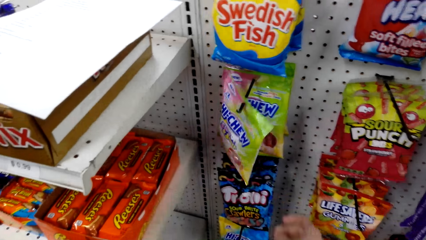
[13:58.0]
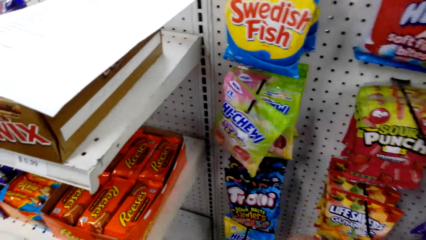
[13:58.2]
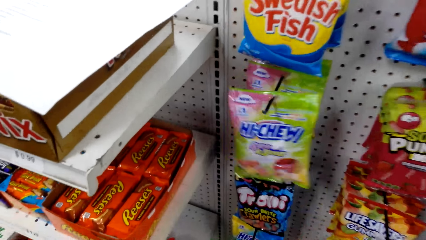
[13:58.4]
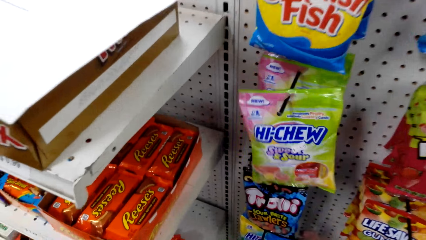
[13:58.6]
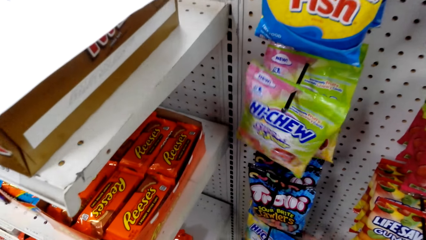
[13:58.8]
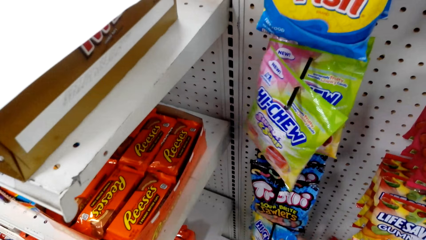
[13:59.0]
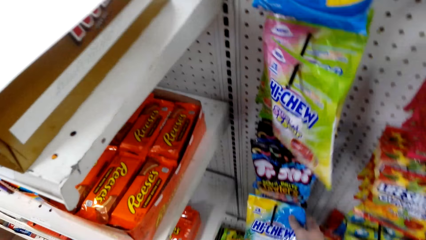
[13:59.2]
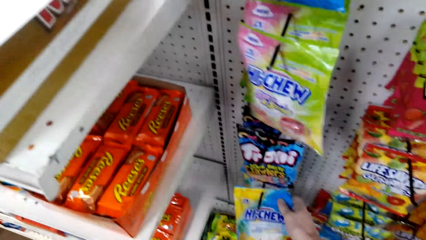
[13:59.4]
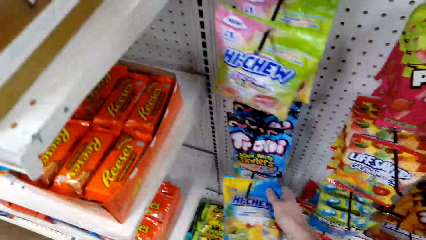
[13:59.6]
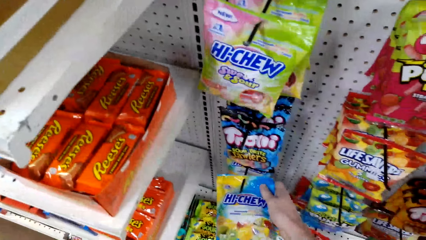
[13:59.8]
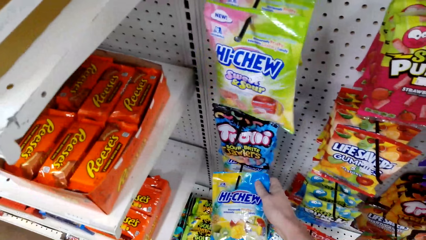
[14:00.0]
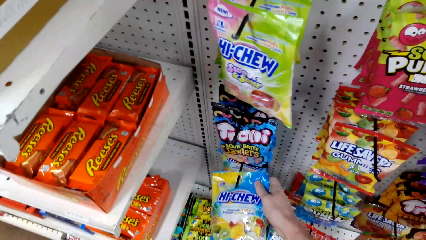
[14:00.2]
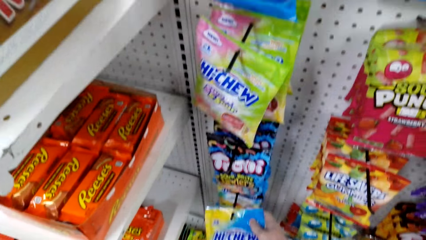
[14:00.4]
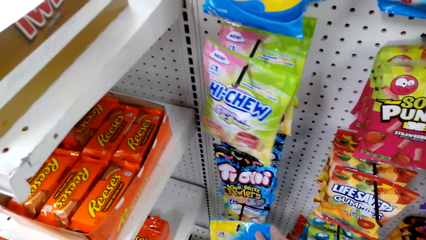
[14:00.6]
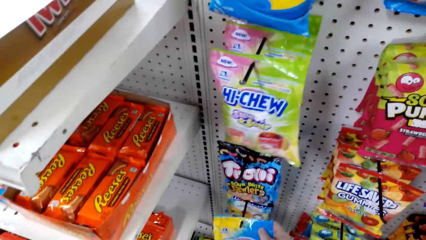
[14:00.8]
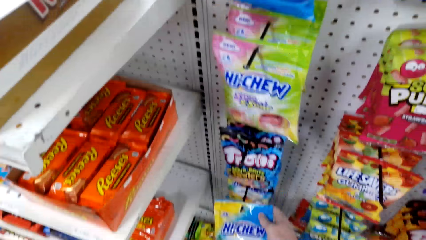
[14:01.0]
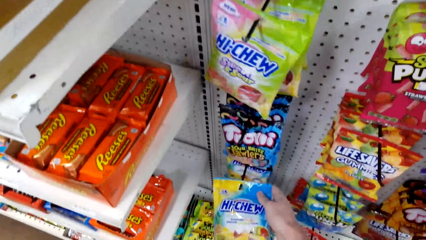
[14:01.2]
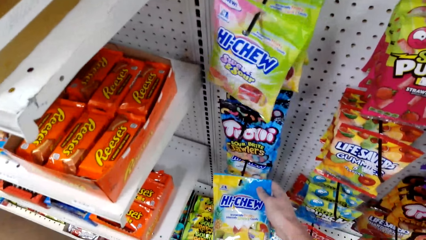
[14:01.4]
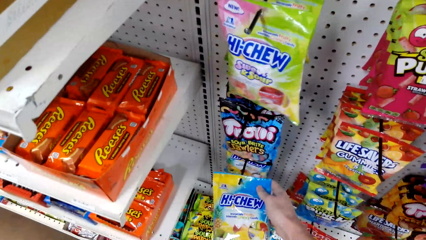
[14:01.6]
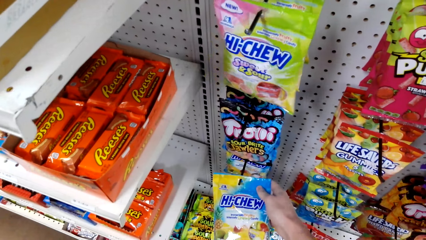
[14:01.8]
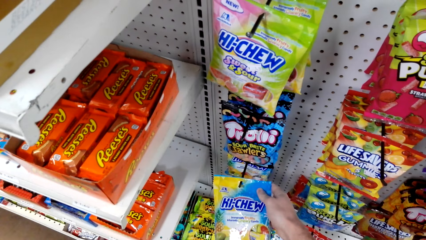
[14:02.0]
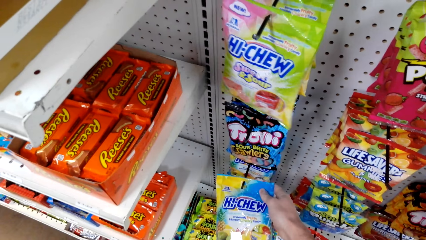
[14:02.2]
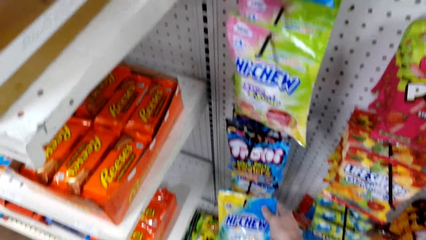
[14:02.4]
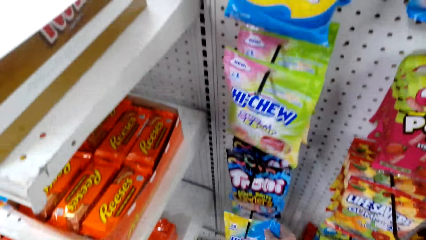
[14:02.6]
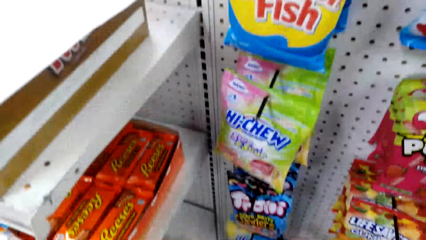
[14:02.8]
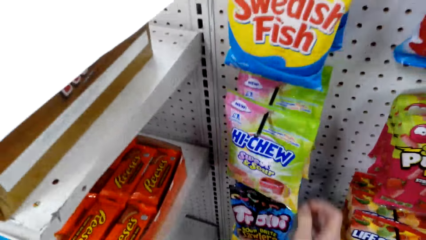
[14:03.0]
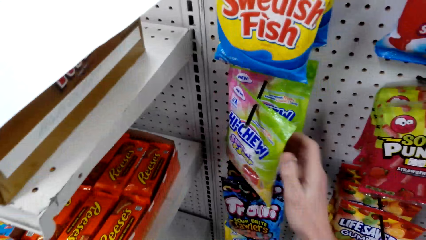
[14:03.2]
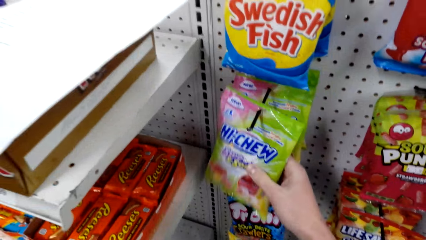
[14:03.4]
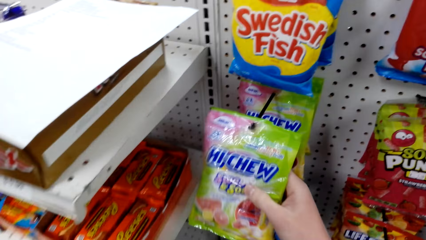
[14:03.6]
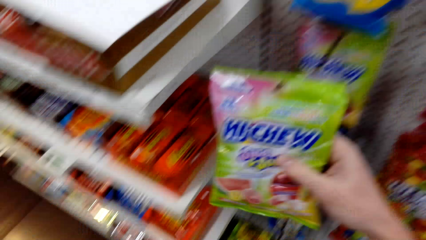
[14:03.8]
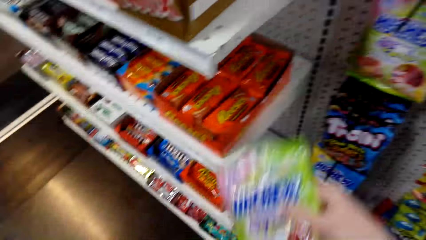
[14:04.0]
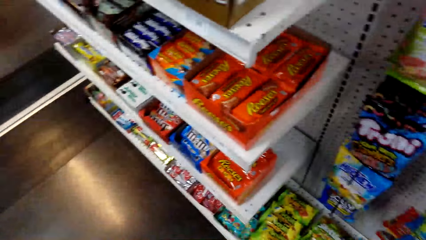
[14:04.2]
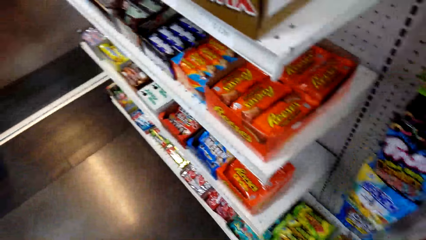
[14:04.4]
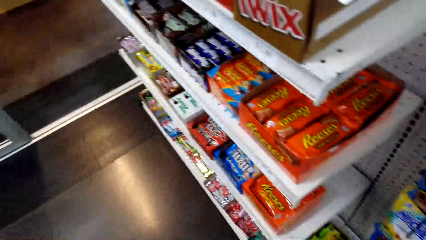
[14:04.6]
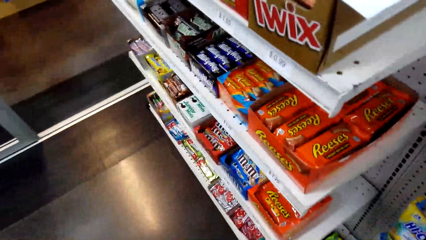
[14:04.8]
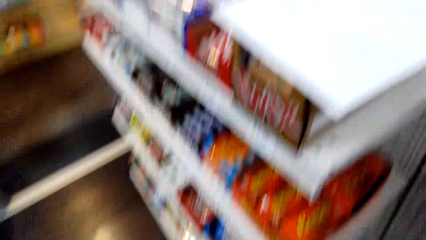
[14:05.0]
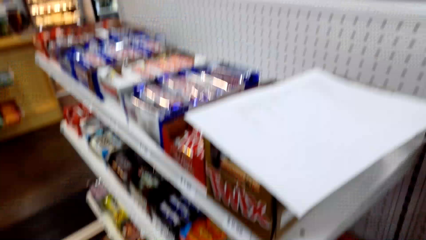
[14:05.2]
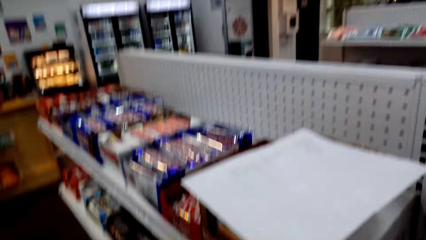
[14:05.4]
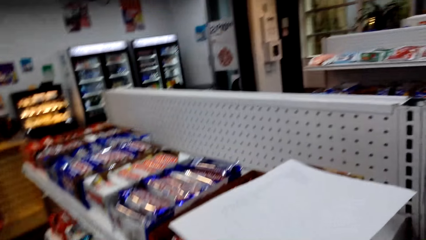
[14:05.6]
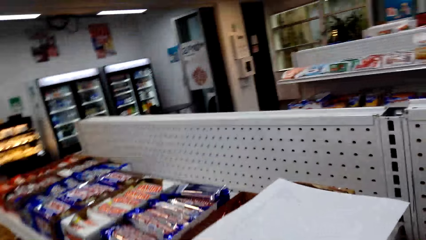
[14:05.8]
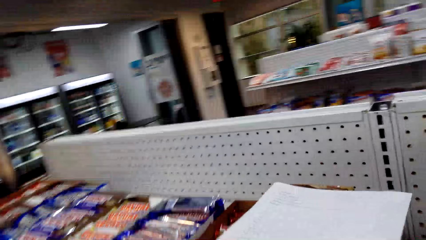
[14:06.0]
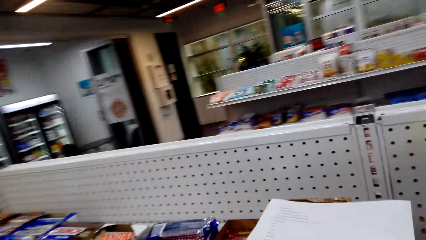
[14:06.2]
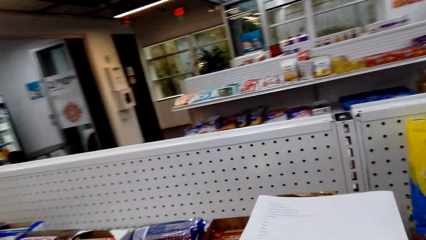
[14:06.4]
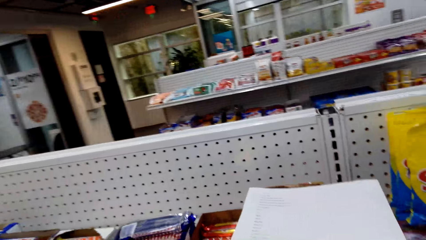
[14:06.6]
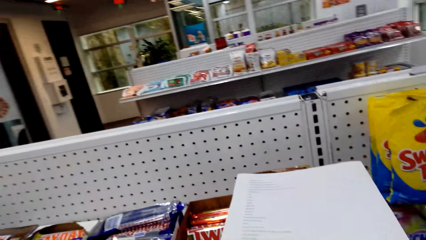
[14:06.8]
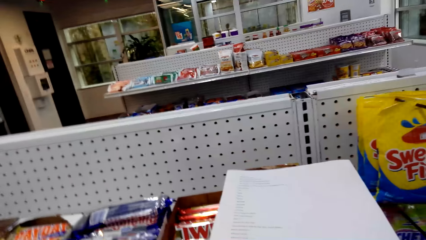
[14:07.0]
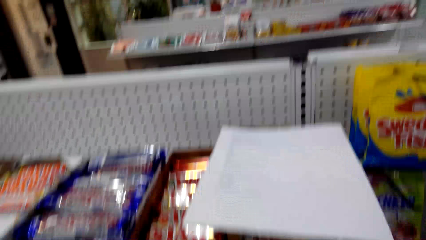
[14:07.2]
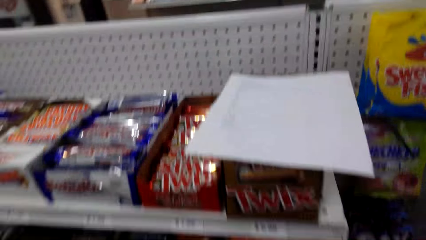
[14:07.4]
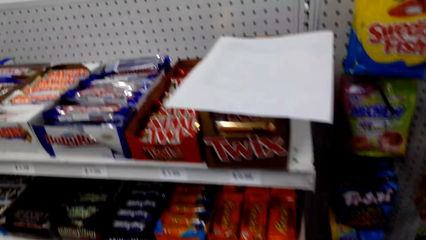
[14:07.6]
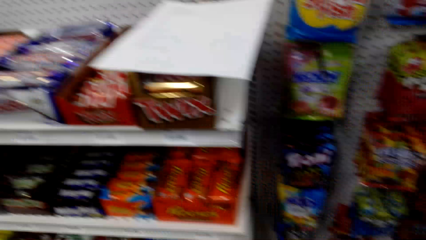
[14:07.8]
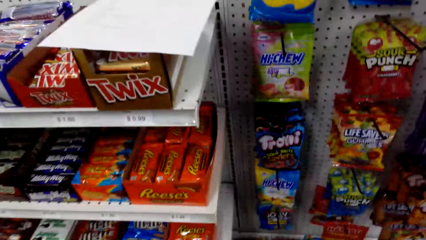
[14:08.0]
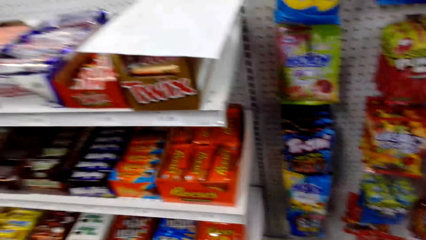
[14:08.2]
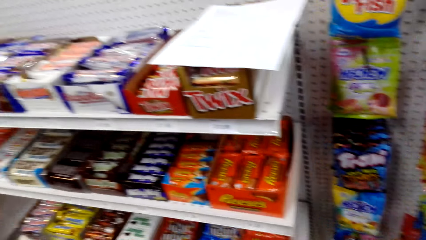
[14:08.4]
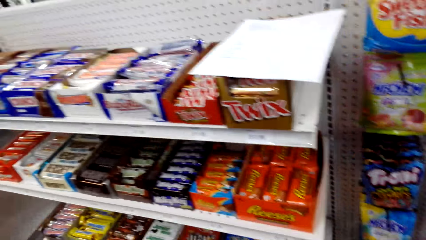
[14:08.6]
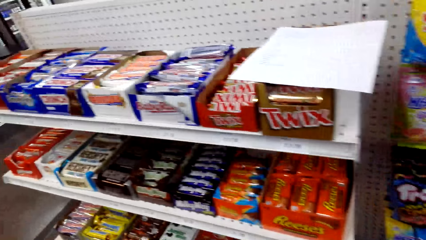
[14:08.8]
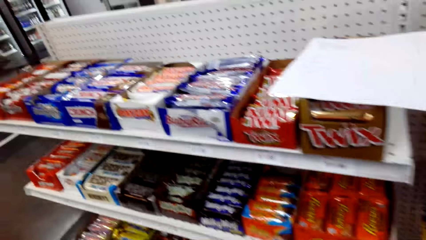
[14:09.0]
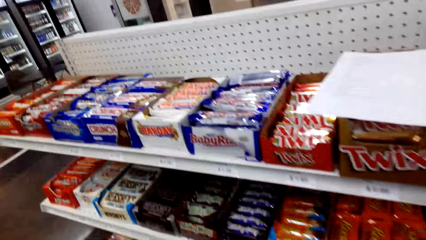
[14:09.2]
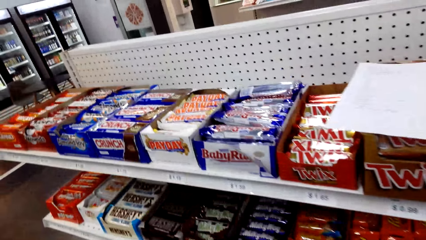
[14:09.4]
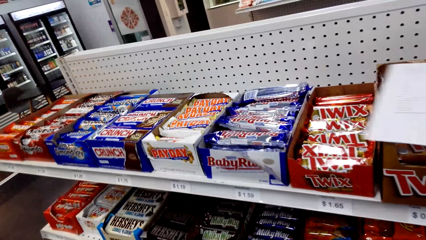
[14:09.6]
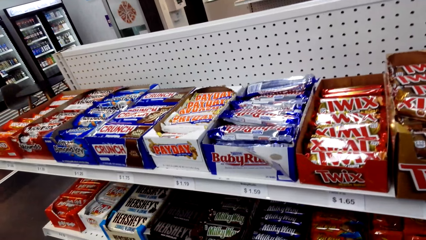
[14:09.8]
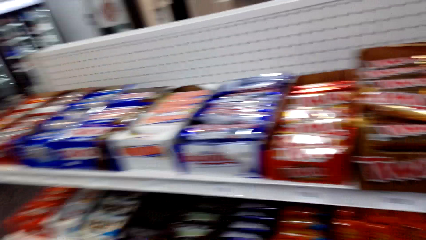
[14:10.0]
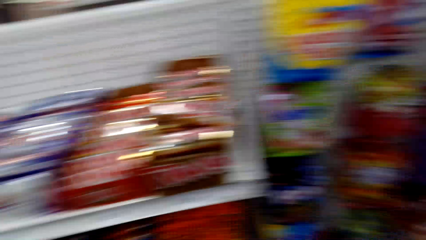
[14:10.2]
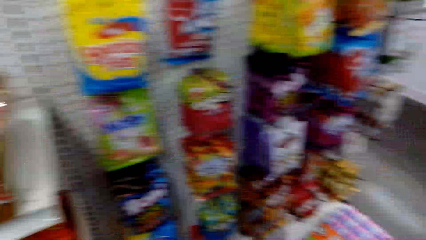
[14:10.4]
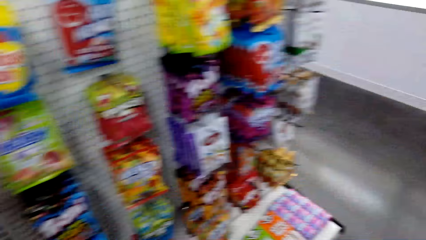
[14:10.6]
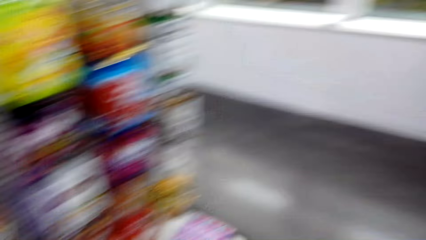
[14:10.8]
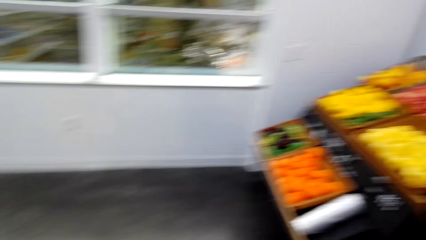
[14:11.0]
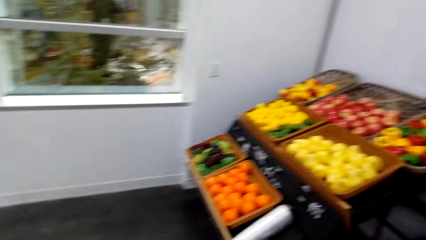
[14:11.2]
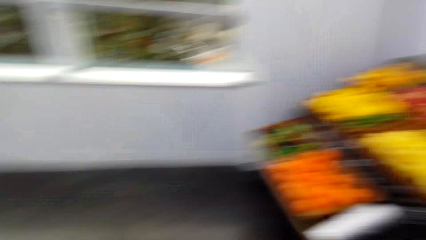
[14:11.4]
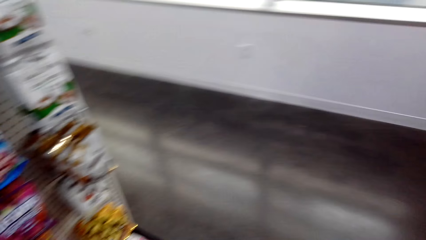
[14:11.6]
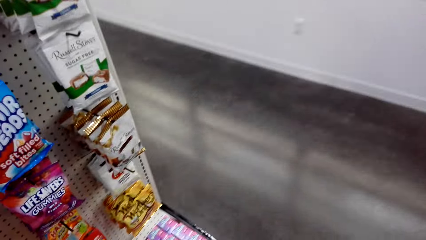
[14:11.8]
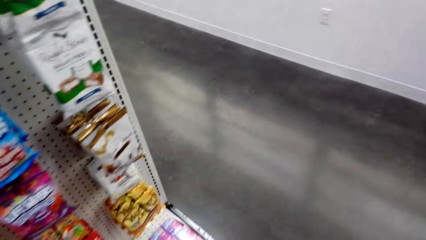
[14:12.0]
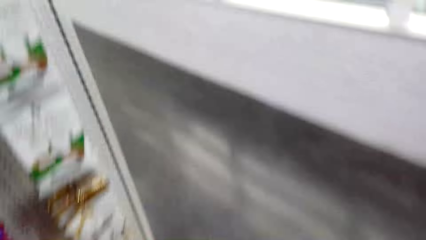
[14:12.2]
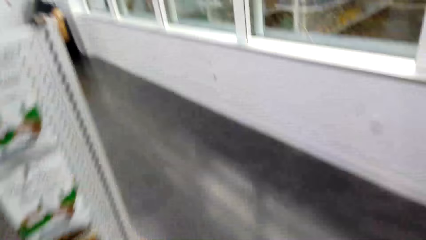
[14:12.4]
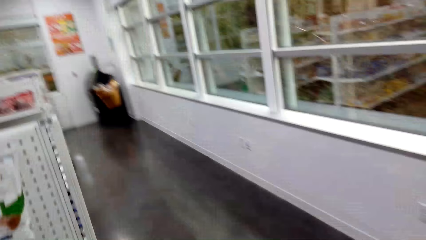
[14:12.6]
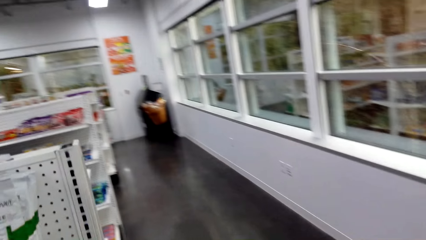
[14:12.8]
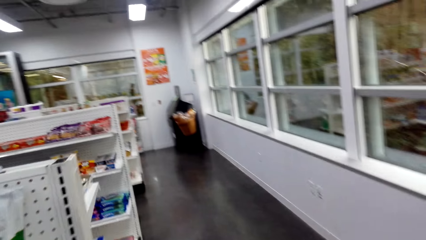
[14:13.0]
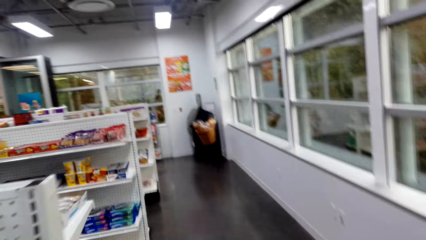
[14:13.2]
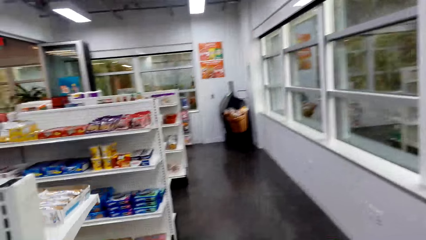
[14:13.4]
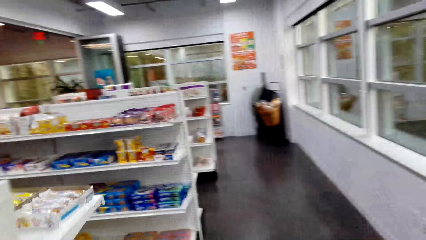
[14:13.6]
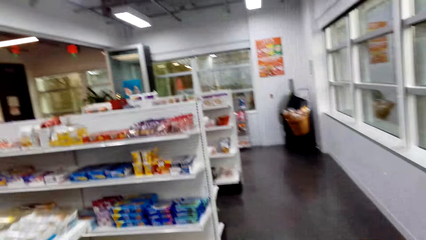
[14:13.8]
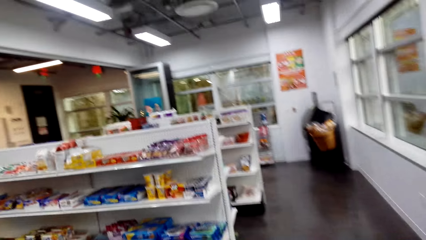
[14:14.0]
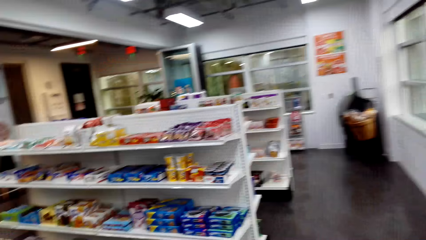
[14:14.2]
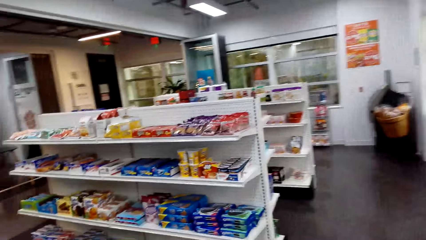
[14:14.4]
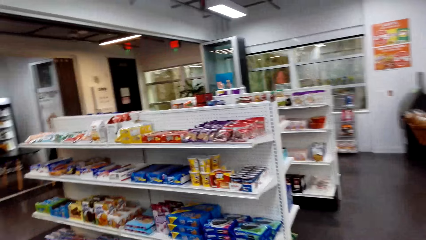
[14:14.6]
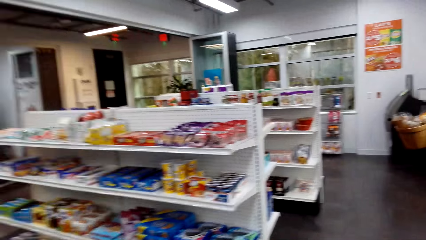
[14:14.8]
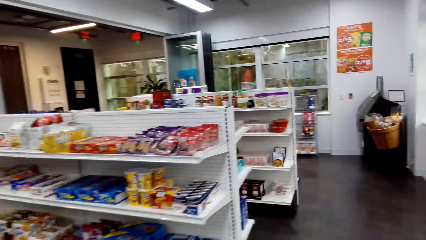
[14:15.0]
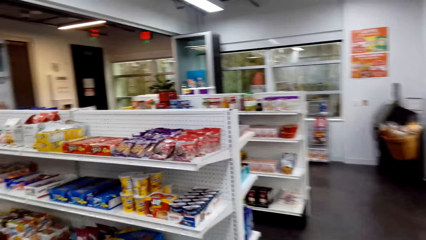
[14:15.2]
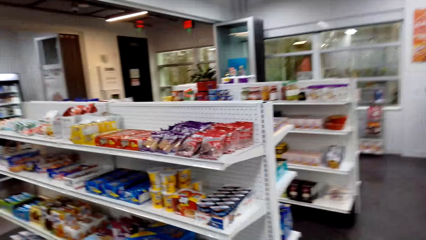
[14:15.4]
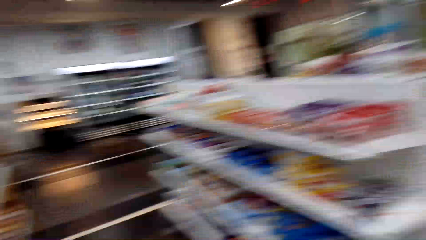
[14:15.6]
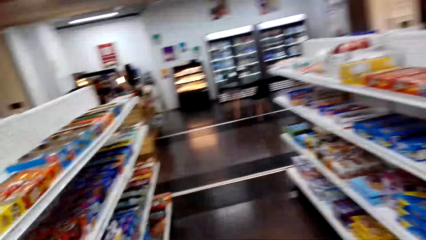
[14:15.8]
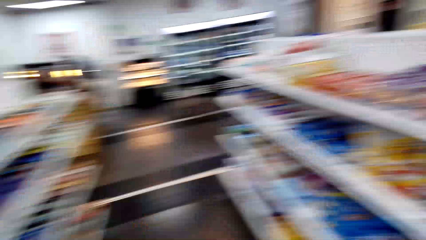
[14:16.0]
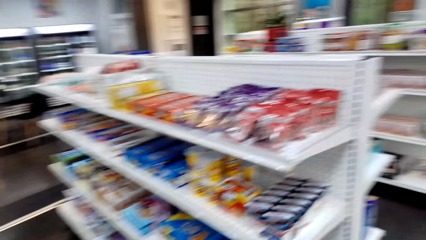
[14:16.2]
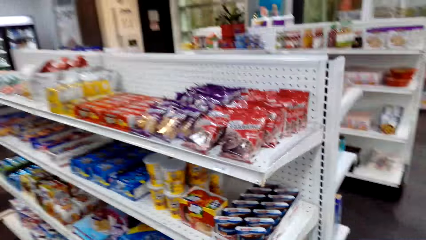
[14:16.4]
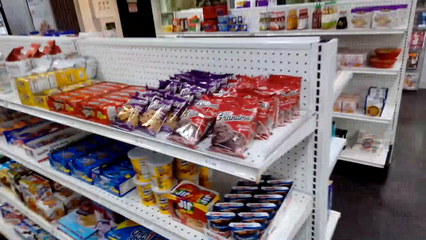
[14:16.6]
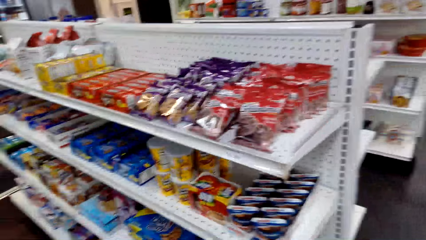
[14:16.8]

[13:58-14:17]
The camera wearer touches the packet. They pick up the packet of Hi-Chew sweets. They look at the shelf. They pick a paper. They walk across the store.
